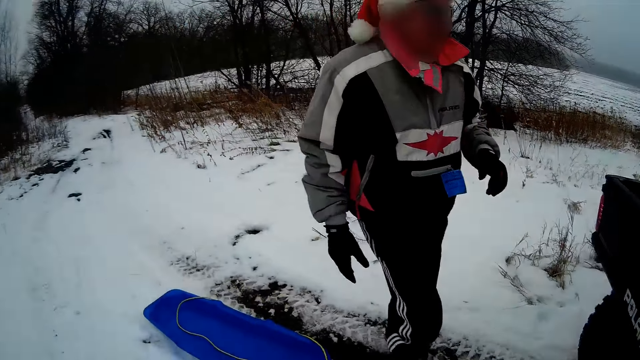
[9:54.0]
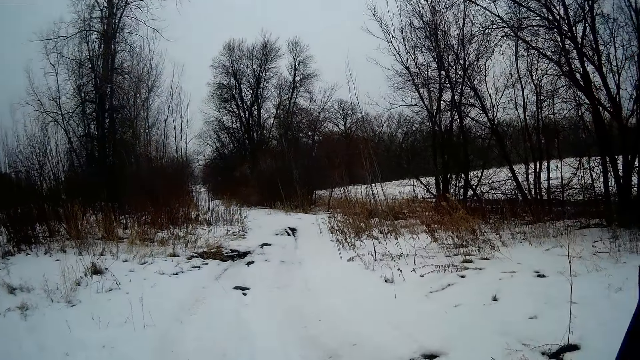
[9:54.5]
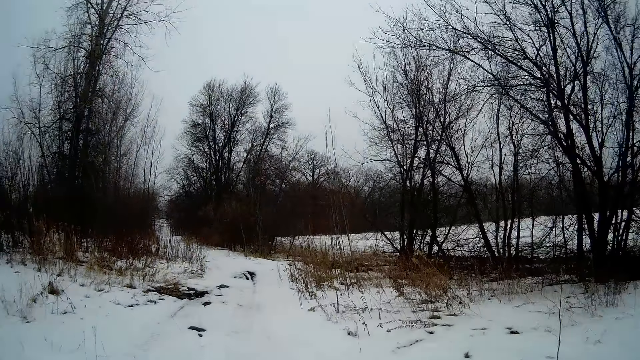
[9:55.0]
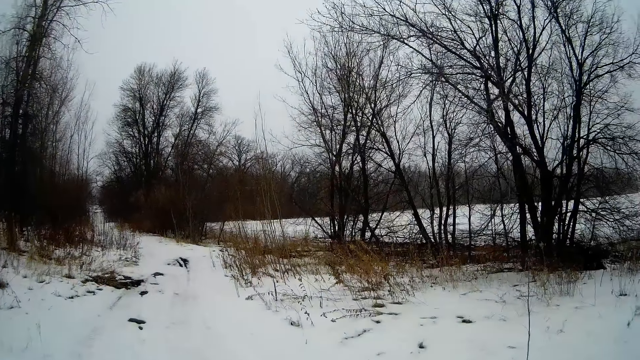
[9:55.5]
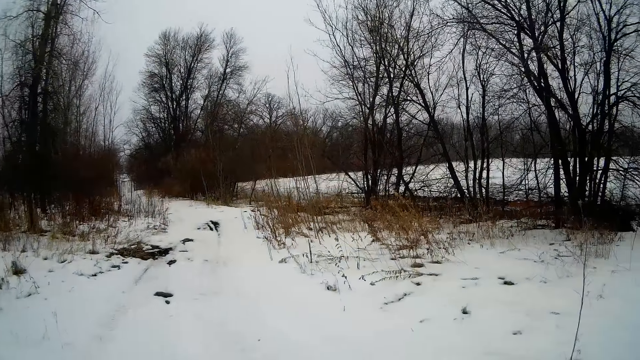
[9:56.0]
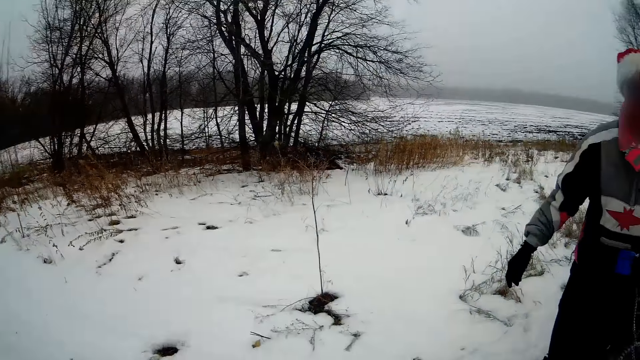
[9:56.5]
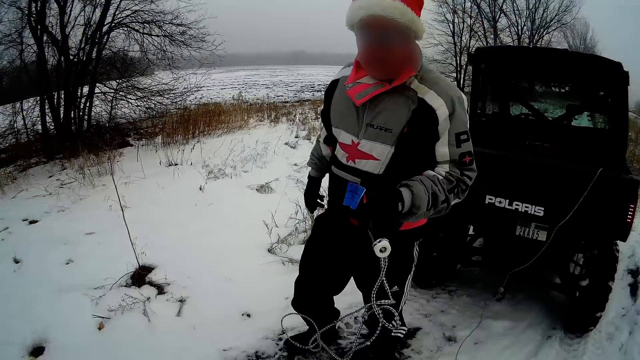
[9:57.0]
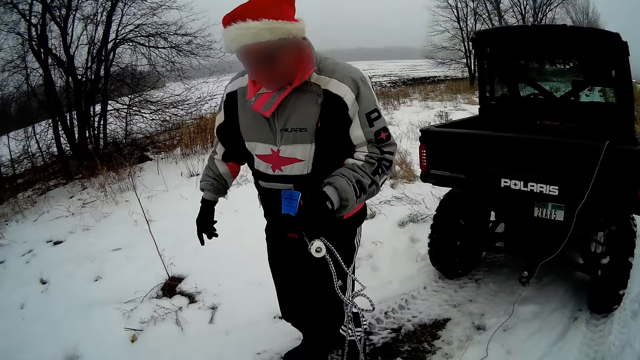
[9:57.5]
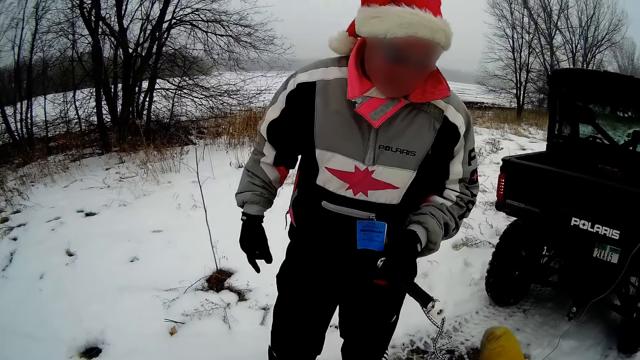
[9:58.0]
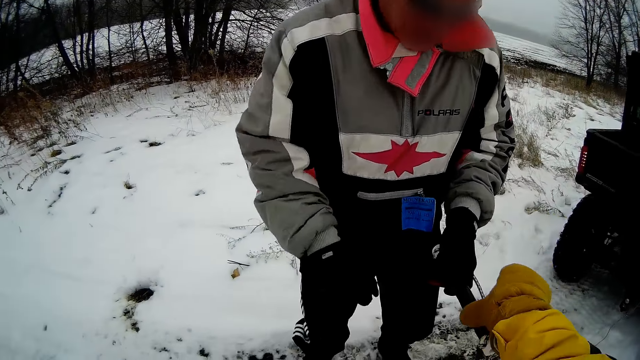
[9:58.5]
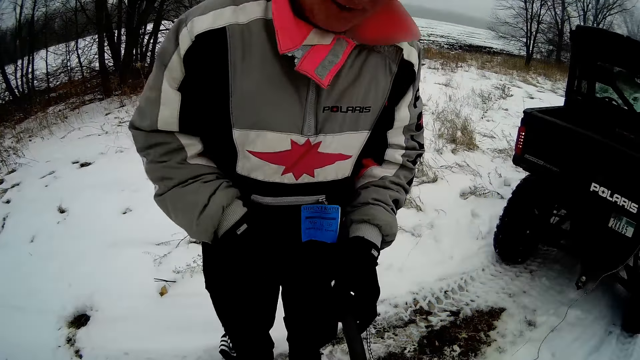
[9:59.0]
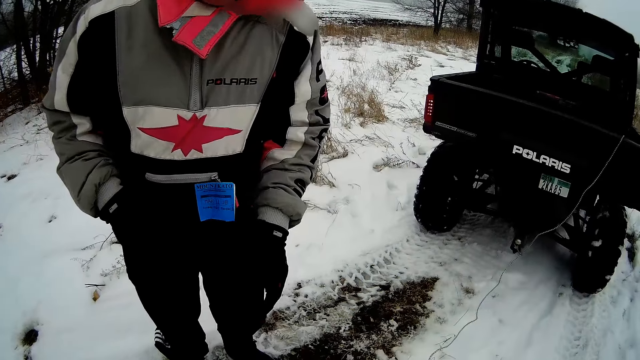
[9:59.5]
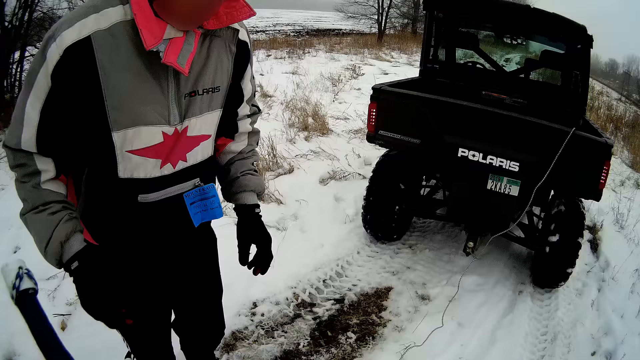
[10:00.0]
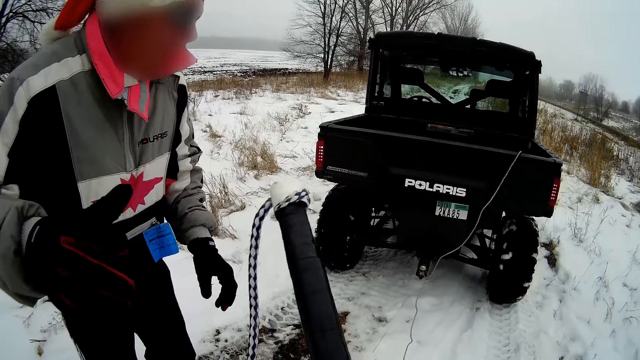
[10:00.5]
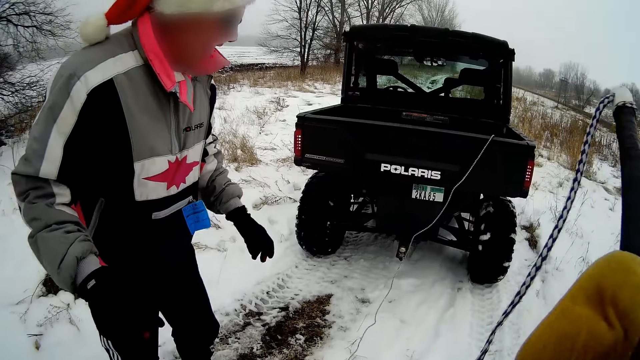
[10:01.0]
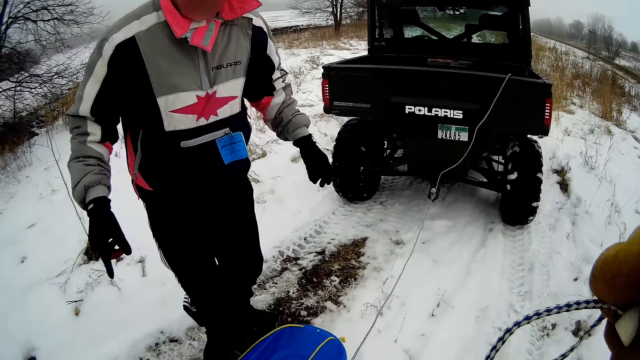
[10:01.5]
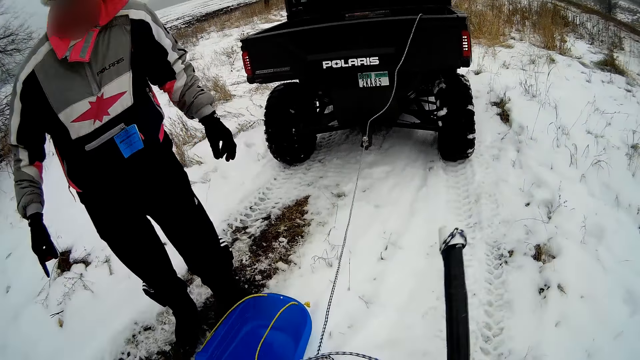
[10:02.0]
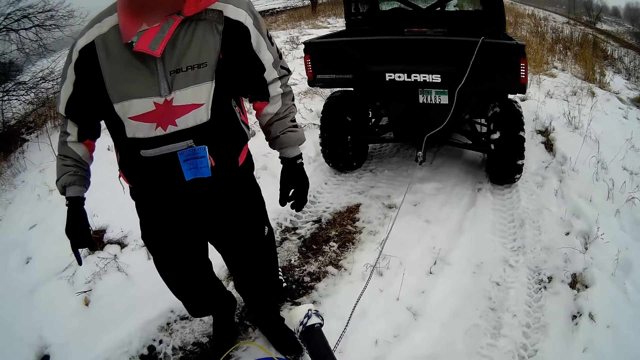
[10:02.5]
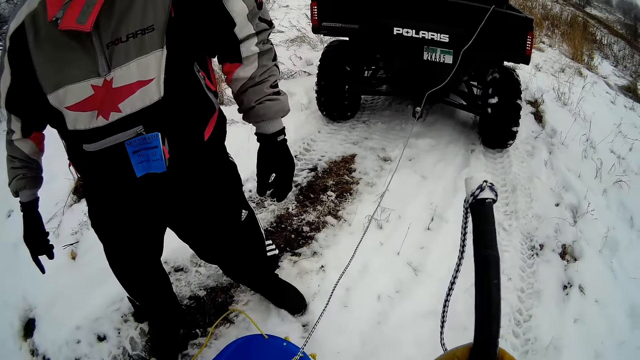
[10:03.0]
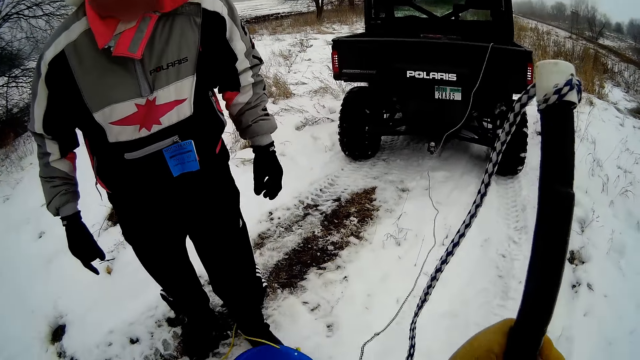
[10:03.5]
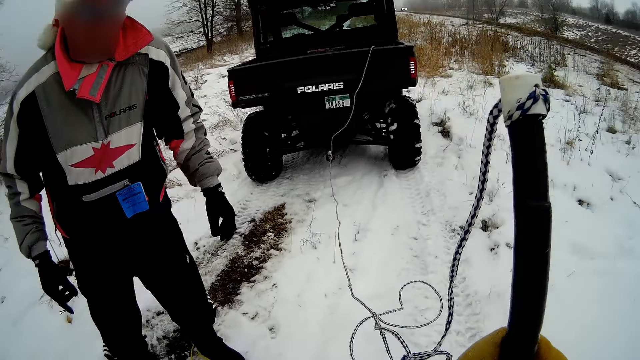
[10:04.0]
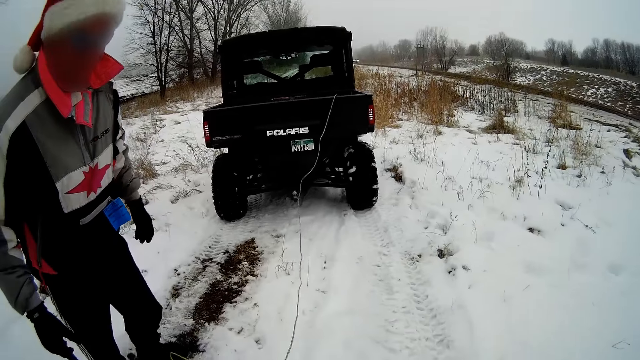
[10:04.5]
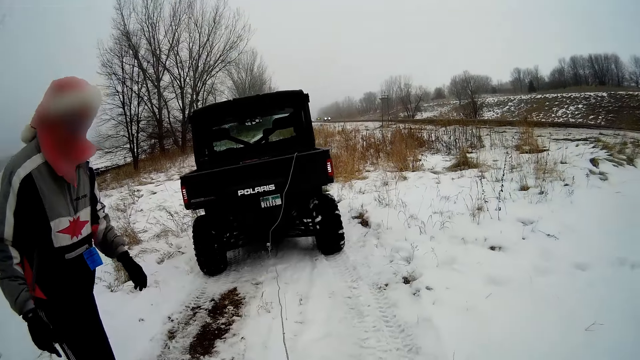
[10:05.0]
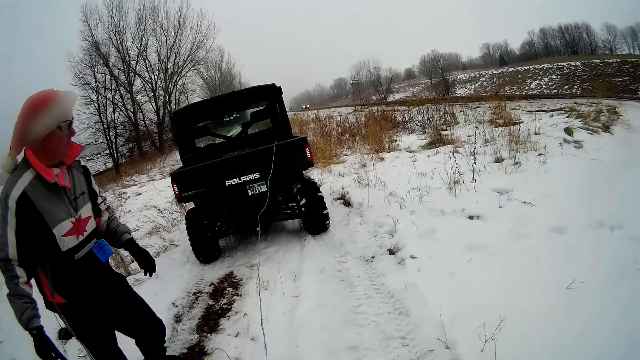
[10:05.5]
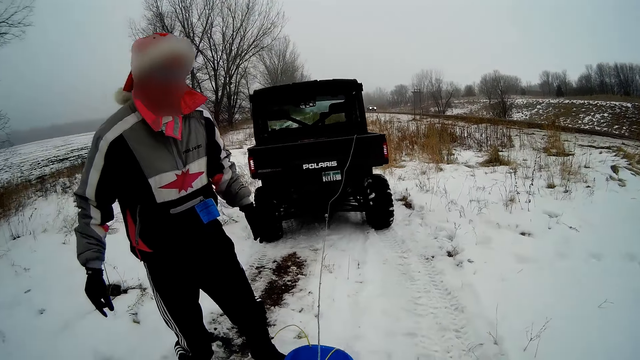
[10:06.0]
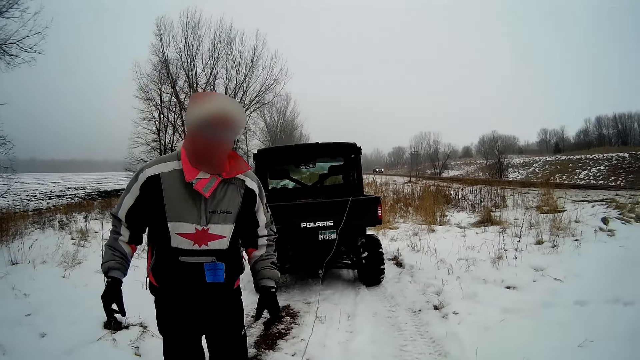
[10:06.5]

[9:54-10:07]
A man holds a rope with his left hand. The camera wearer collects the rope from the man with his right hand. He holds the rope. The man hands over the rope to the camera wearer. The man pushes the container with his left leg. The camera wearer pulls out the rope. The man drags a snow board with the legs.

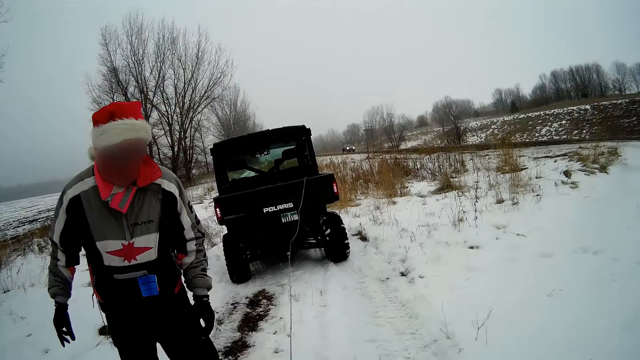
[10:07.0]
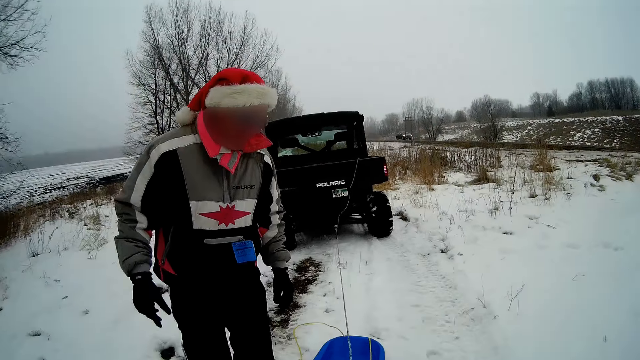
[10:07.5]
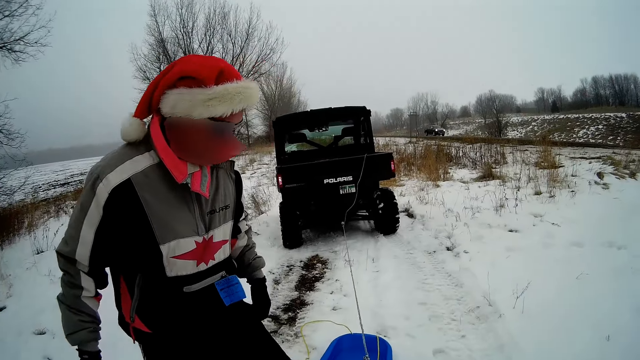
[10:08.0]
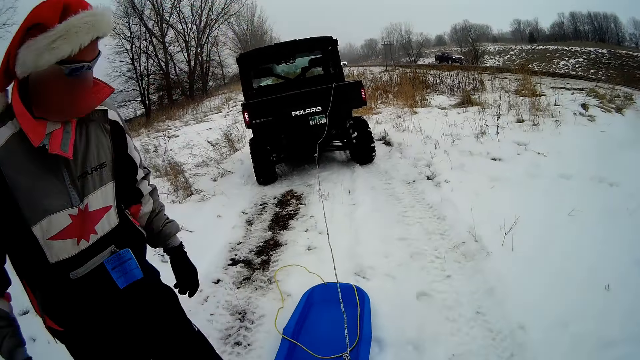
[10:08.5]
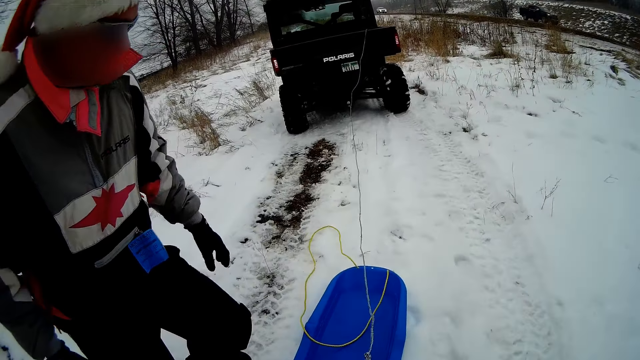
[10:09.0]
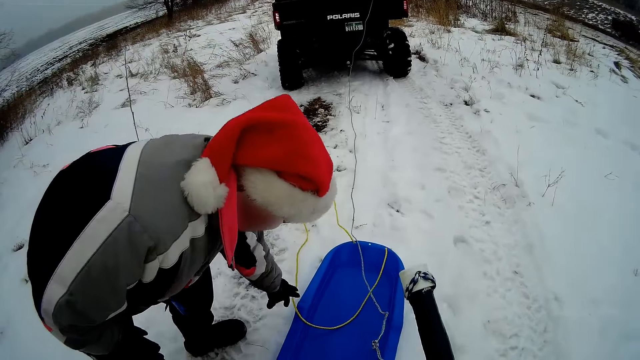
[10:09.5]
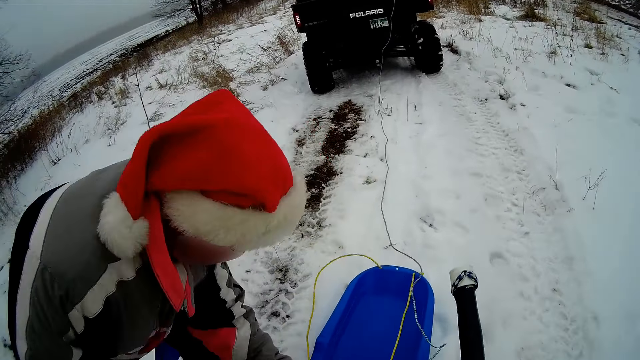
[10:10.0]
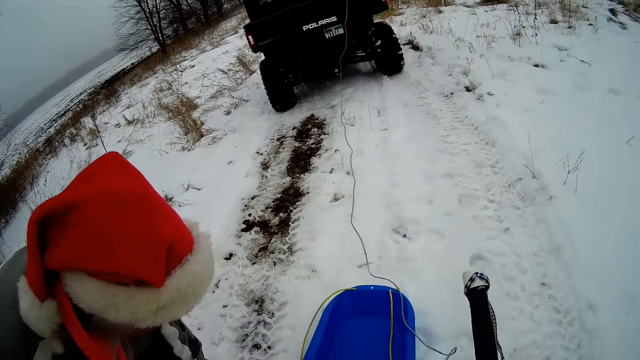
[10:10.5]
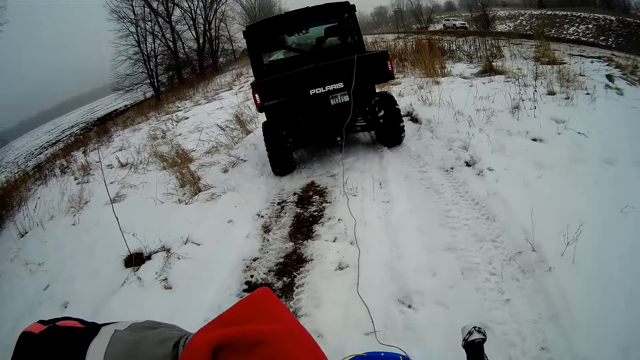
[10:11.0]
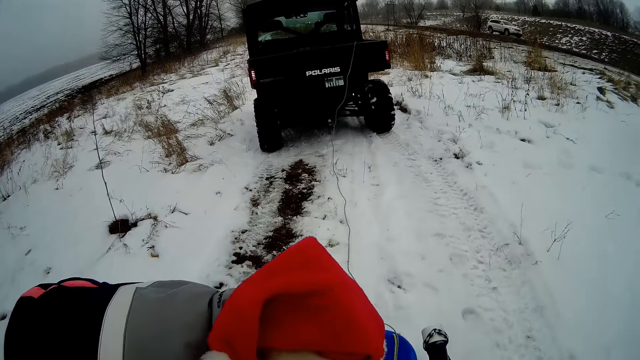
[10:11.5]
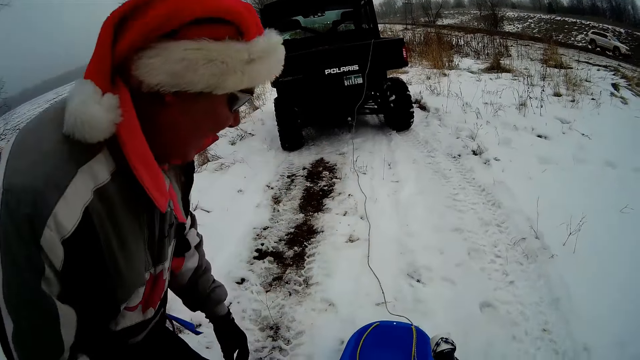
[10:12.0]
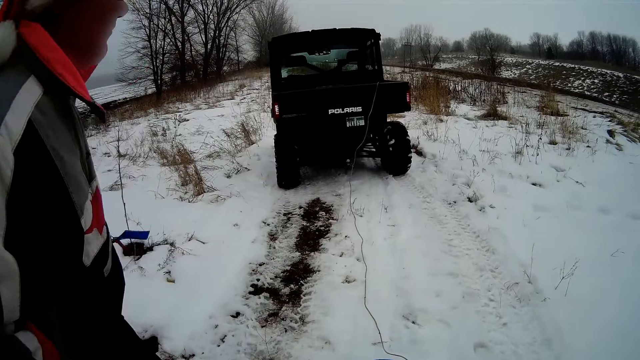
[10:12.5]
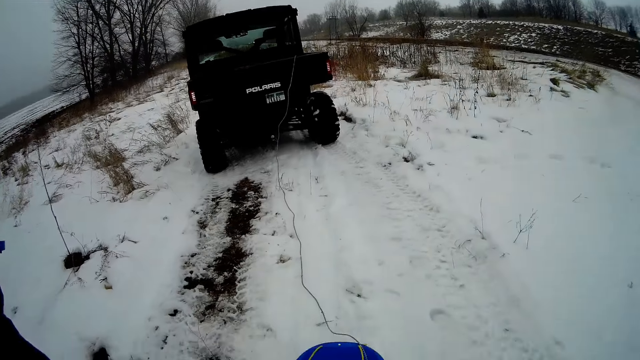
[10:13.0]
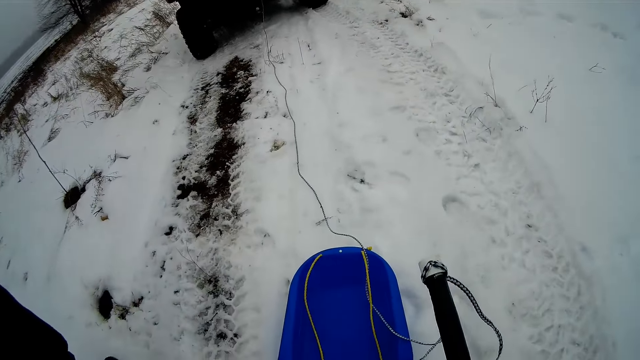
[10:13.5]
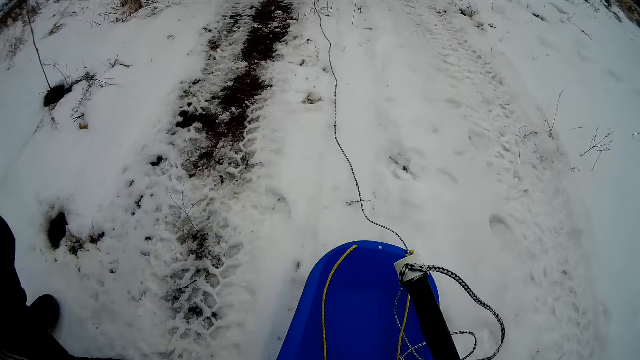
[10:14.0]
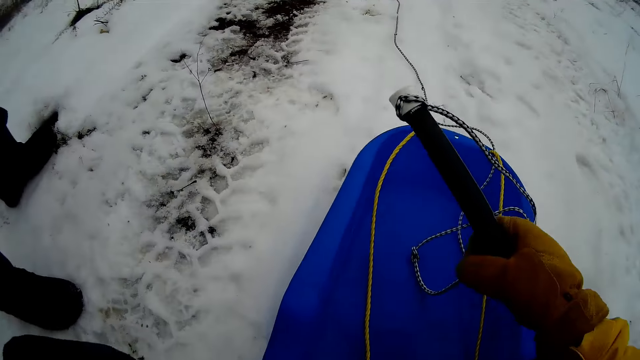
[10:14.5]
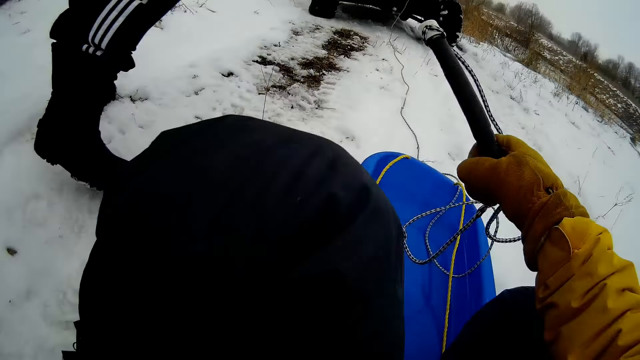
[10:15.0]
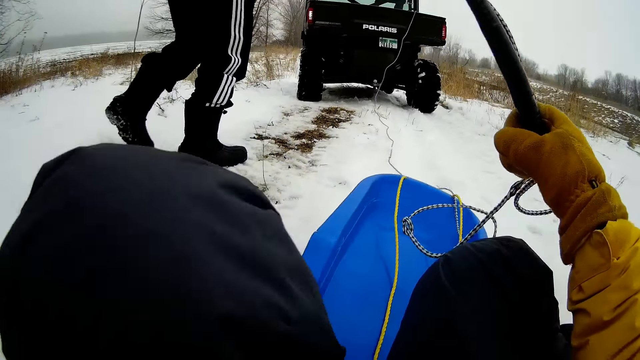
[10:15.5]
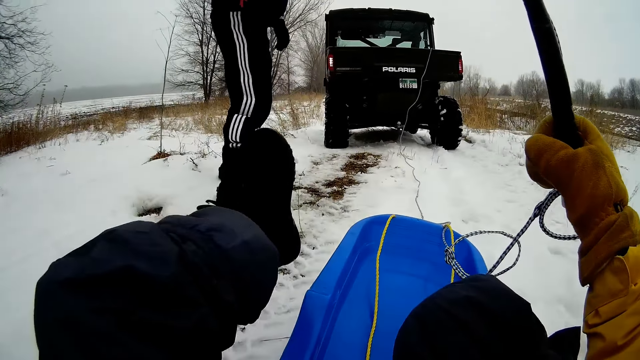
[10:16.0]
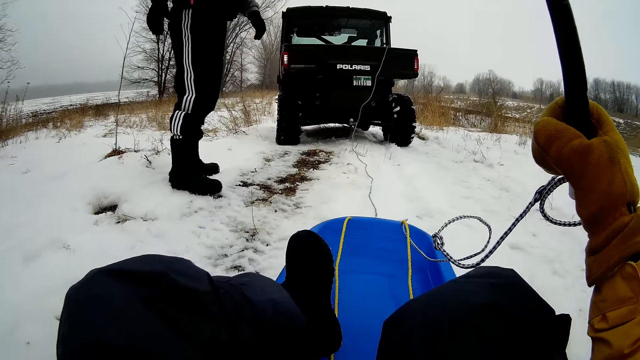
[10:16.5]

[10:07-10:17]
A man pulls the rope onto the container with his left hand. The man holds the rope with the hand. The camera wearer sits in the container.
